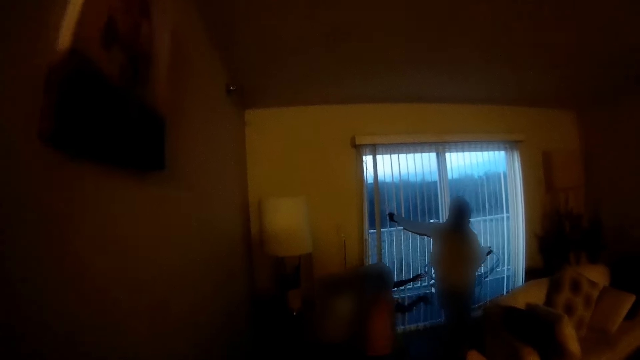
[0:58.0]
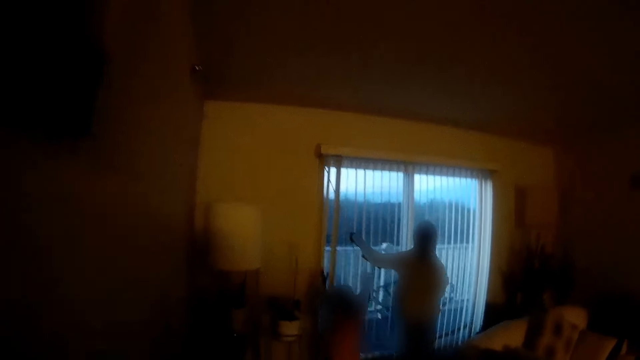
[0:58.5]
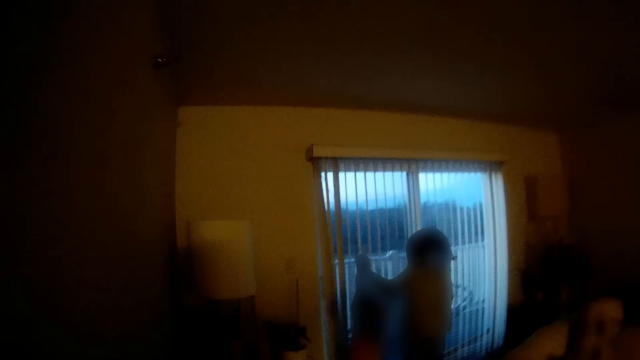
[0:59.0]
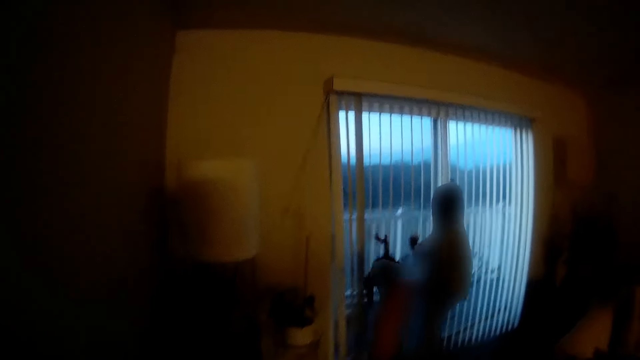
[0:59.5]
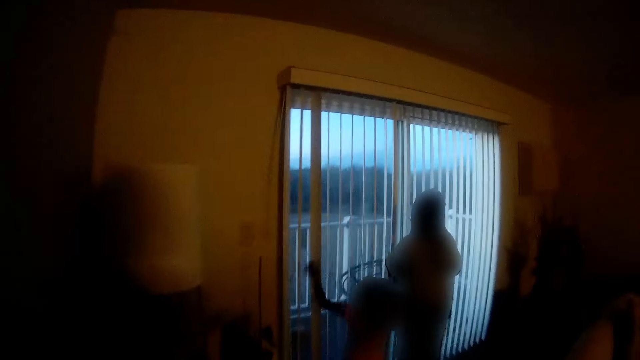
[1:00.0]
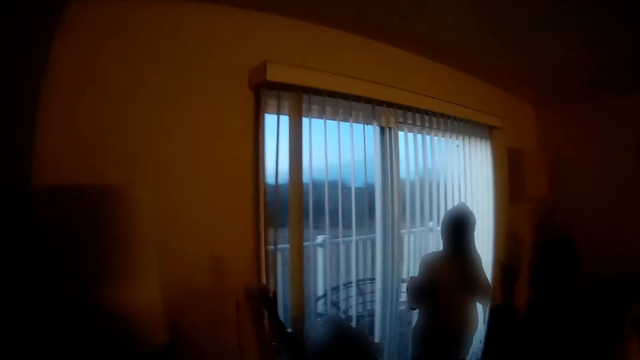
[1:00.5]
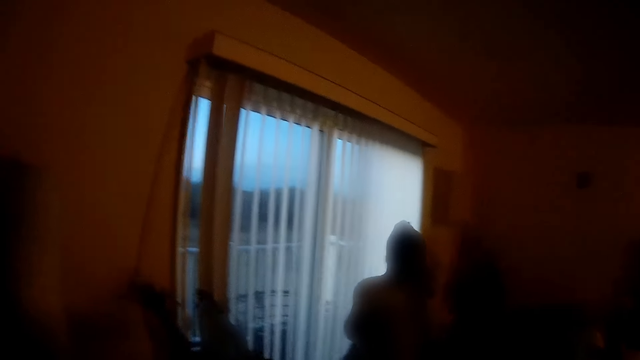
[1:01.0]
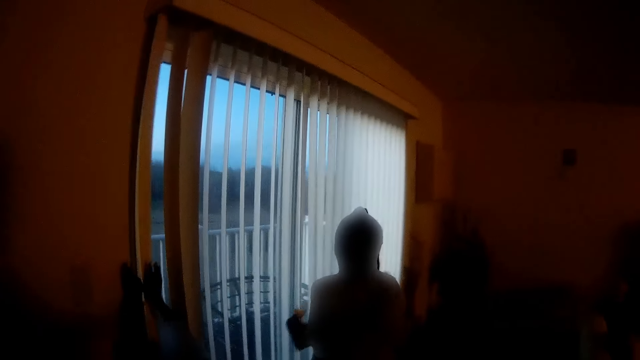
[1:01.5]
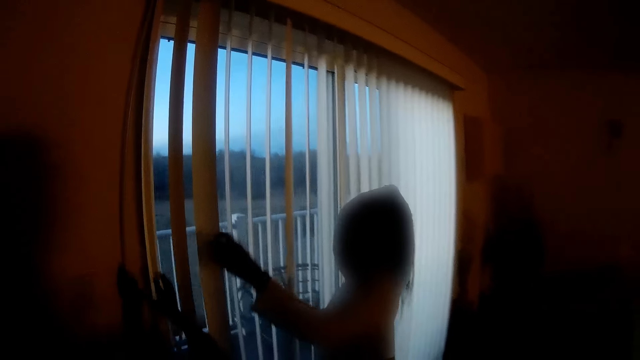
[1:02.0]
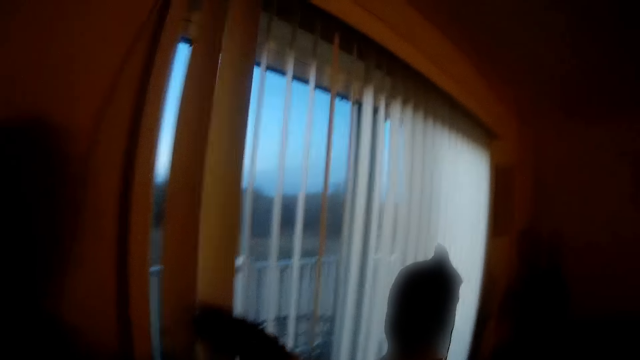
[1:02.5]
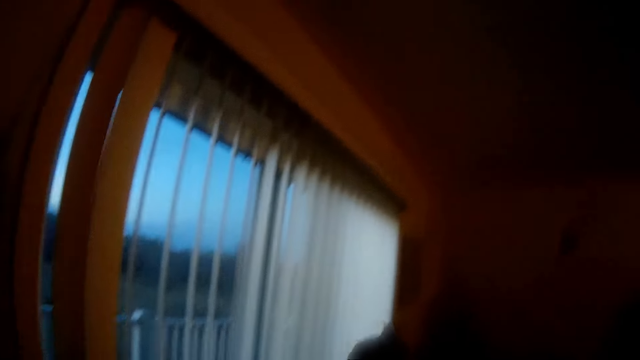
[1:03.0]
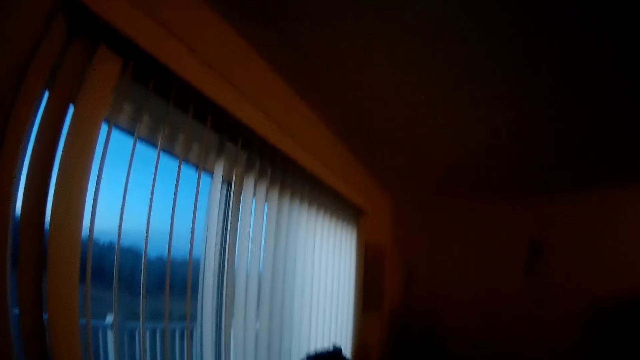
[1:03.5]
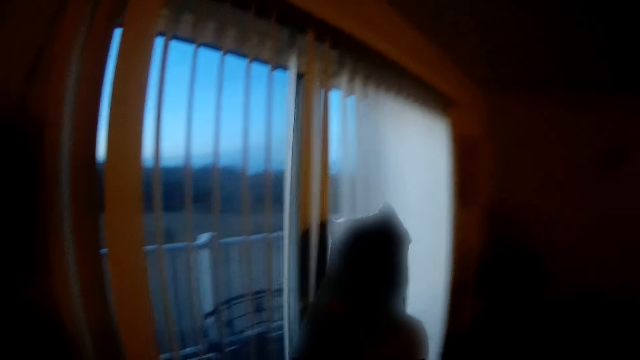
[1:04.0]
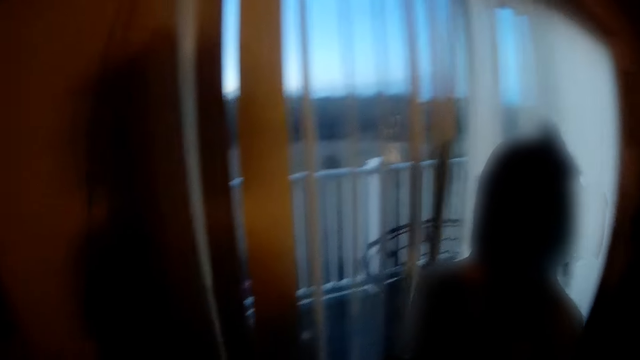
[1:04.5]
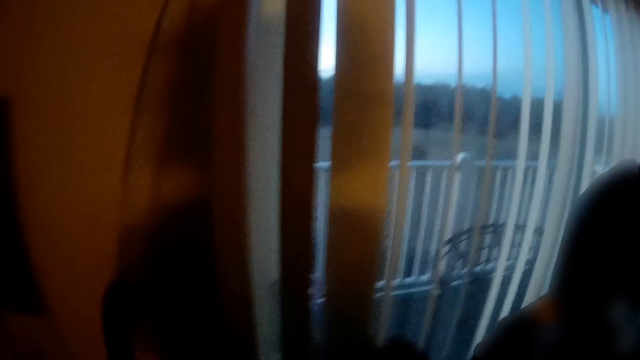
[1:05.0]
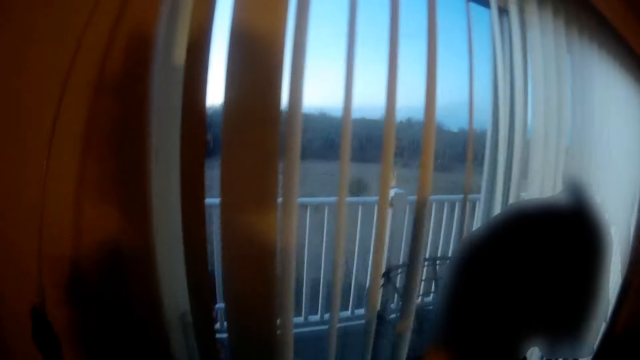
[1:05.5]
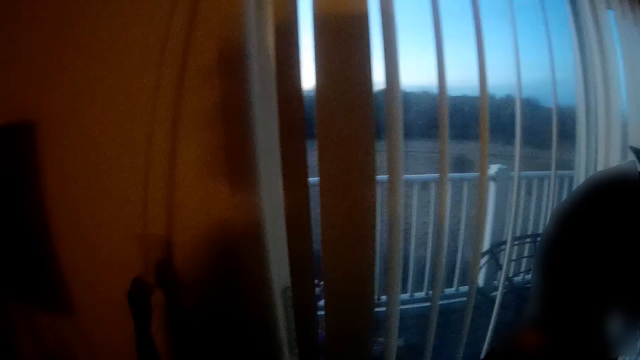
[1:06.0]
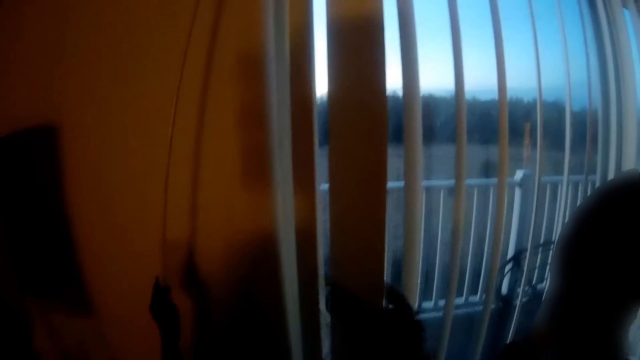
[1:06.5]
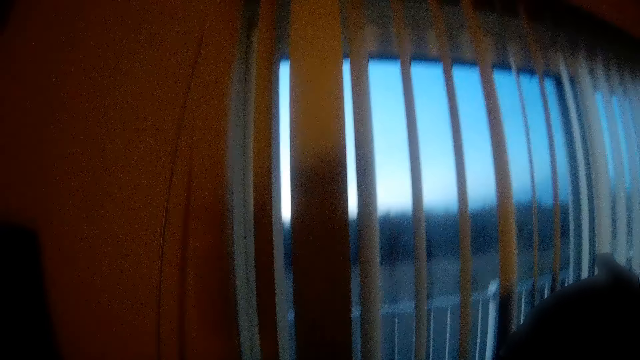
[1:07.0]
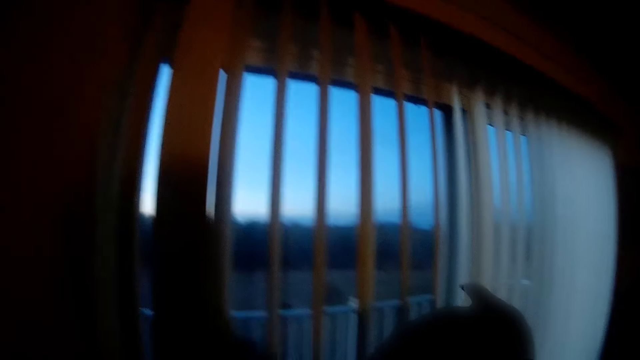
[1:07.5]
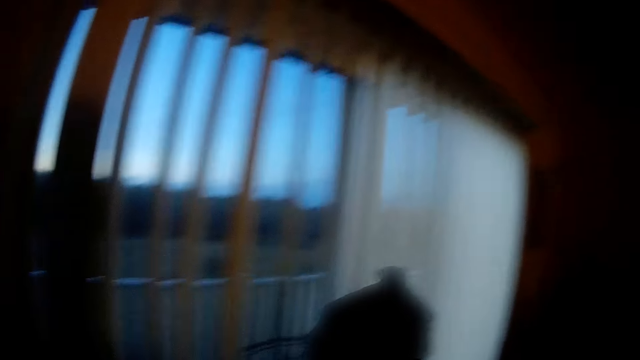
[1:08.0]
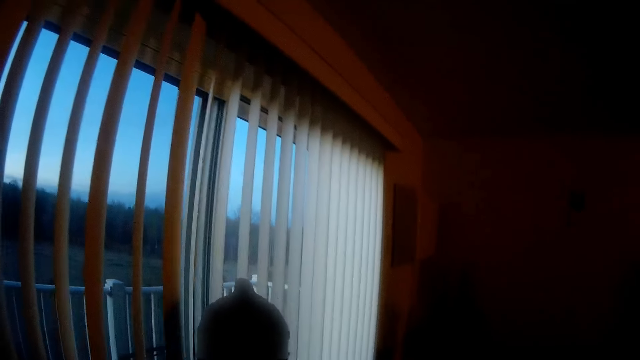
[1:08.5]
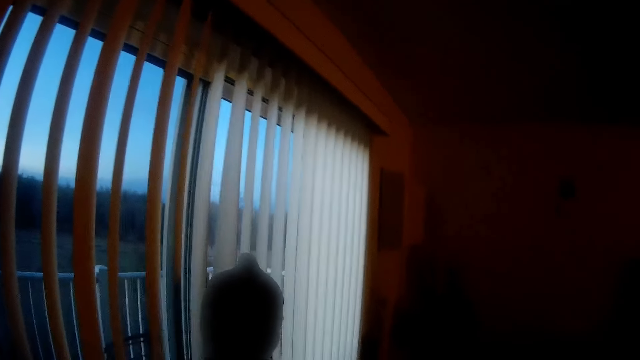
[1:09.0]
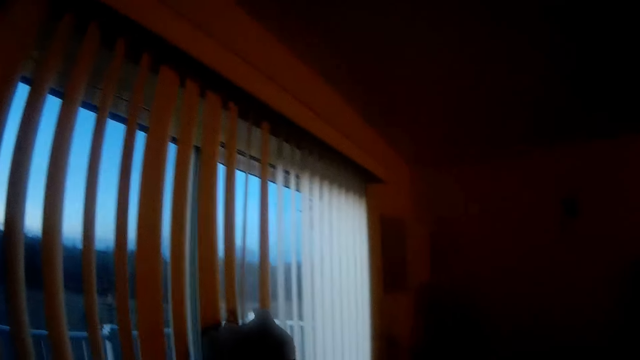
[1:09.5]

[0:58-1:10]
The girl touches a window blind with both hands. The camera wearer talks to the girl. The girl touches the window blind with her left hand.

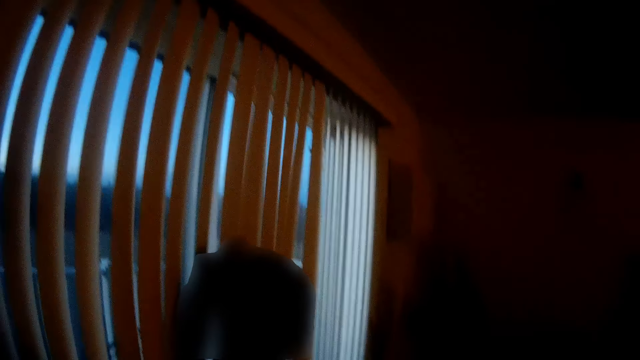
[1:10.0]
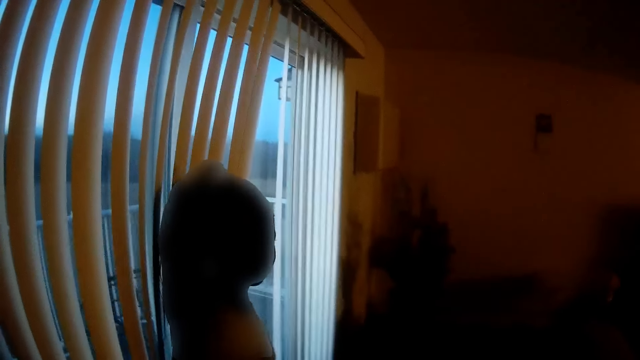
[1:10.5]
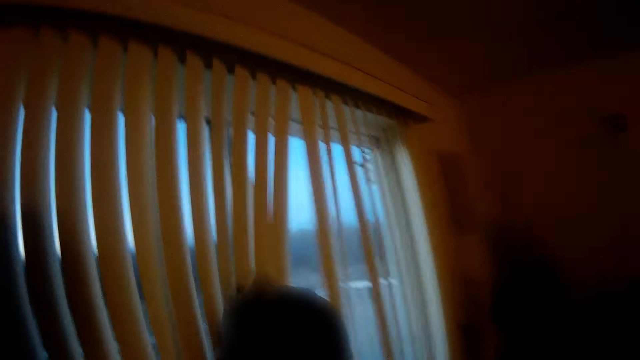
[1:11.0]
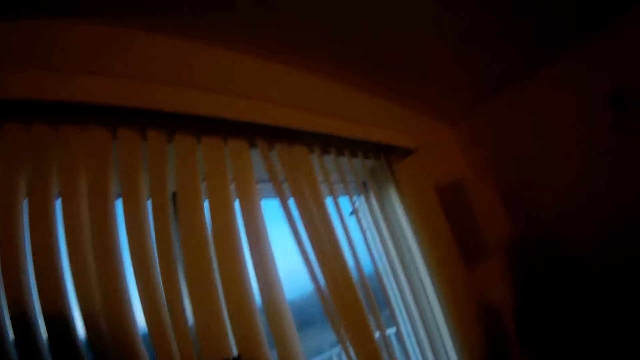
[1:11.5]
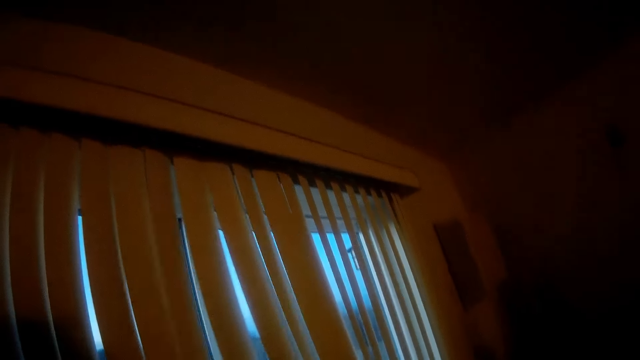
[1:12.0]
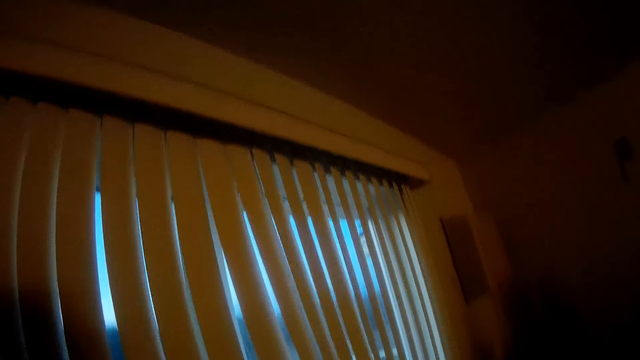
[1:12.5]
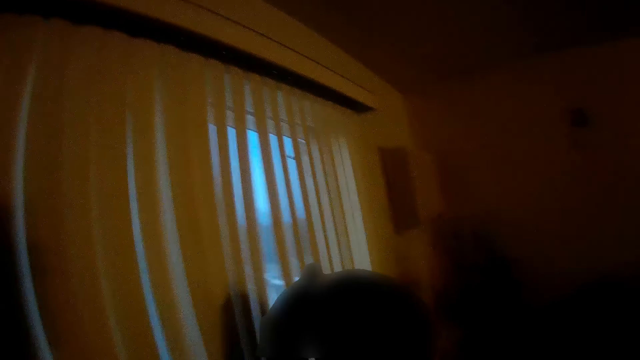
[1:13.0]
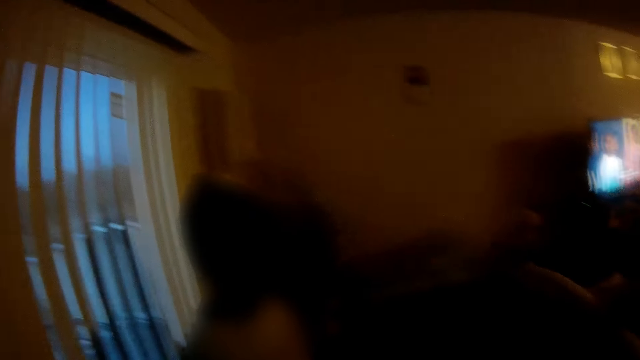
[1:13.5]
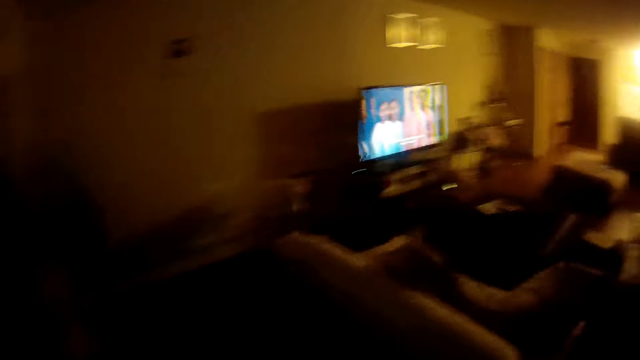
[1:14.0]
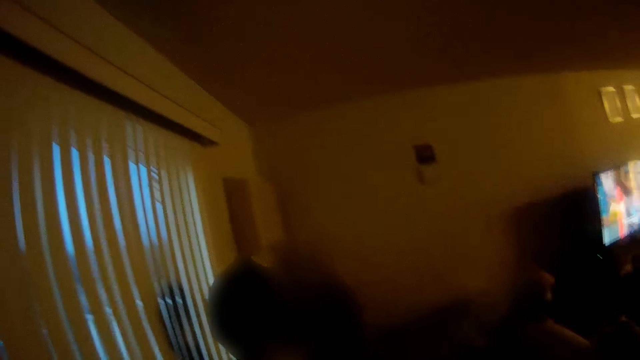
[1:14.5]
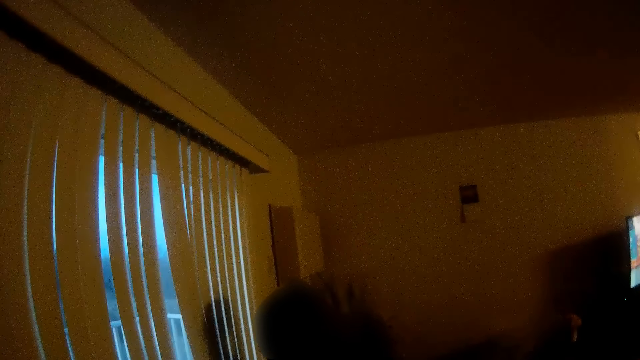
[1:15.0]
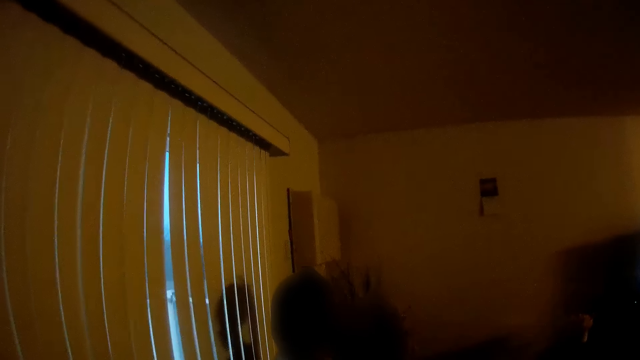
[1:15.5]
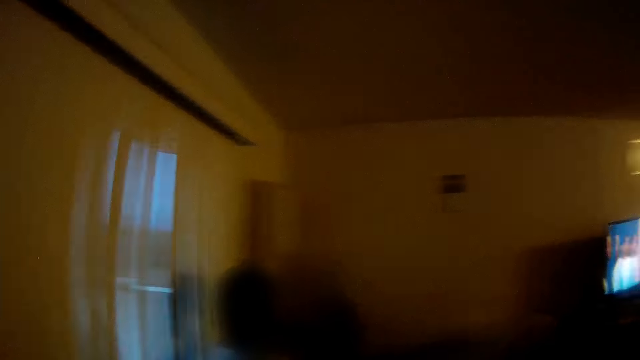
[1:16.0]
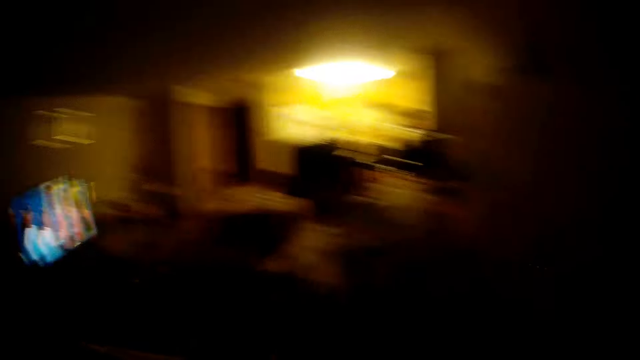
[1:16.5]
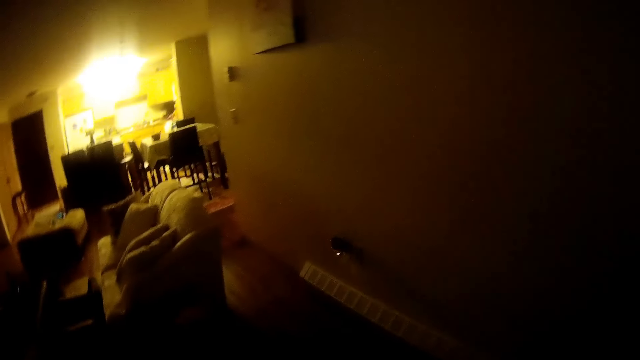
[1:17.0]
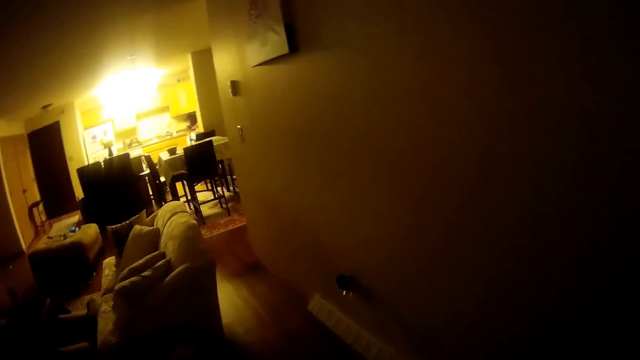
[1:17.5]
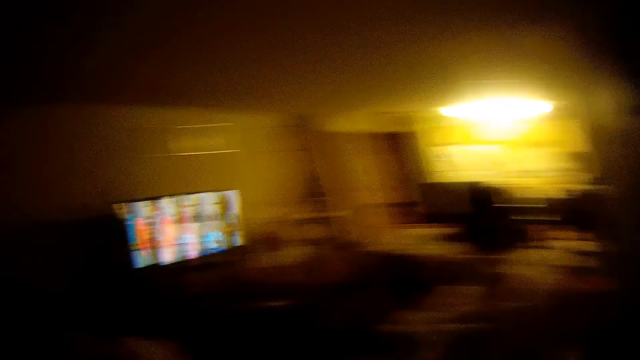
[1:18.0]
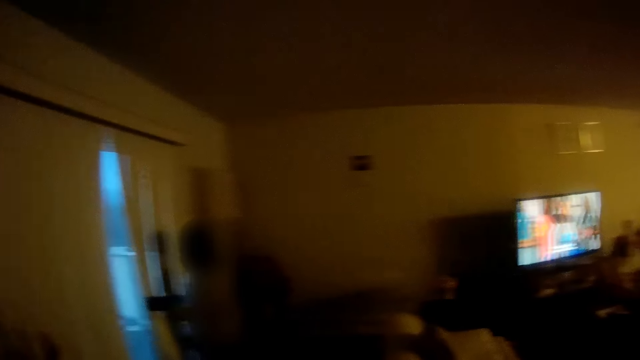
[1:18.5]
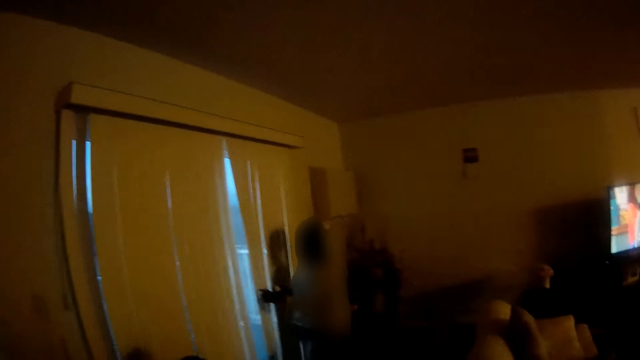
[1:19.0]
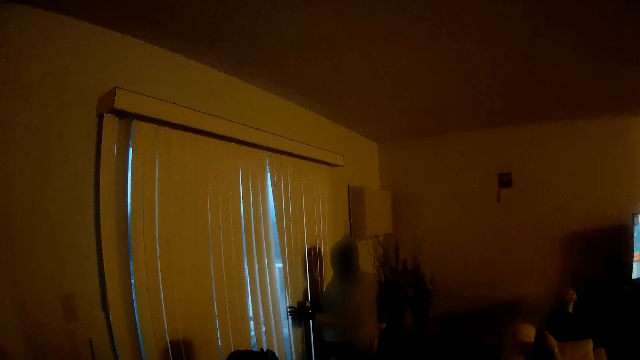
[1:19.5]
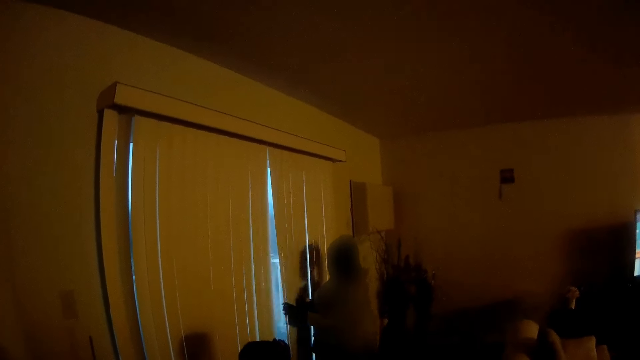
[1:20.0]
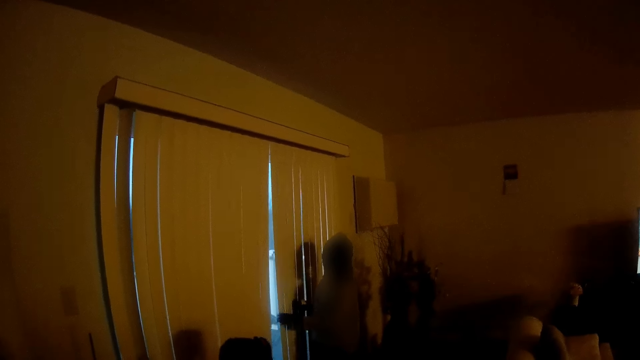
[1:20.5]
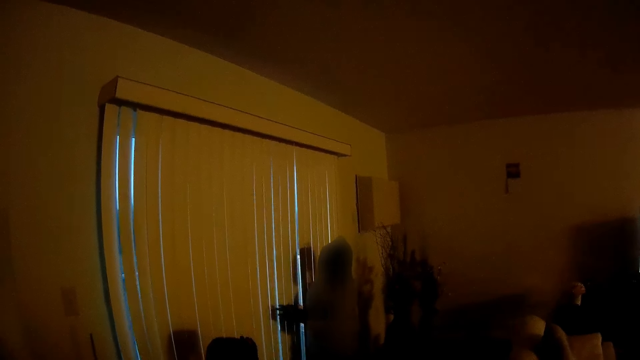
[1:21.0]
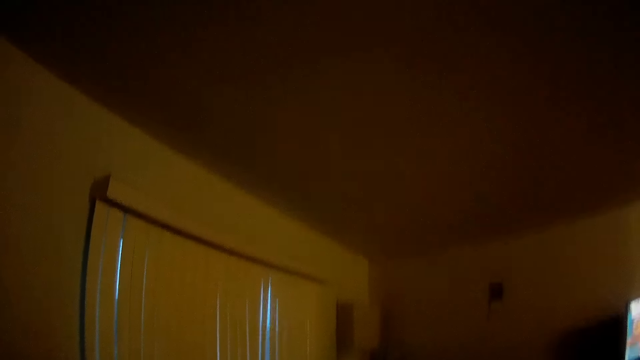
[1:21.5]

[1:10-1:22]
The camera wearer stares at the window. They walk towards the chair. They turn towards the window. The girl touches a window blind with her left hand. The camera wearer stares at the window.
